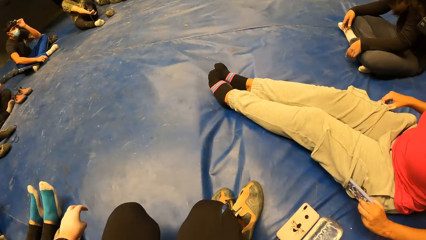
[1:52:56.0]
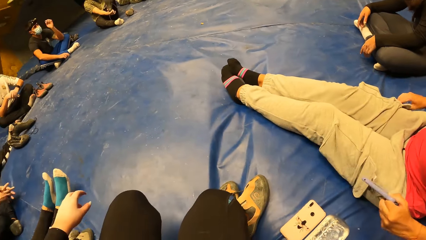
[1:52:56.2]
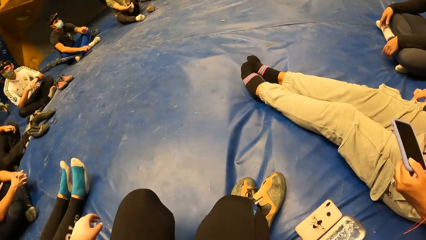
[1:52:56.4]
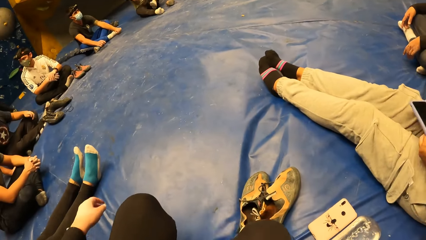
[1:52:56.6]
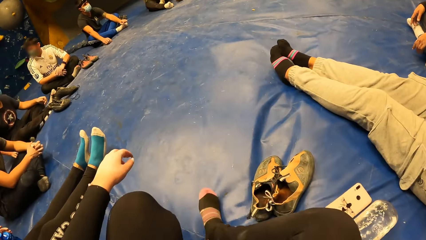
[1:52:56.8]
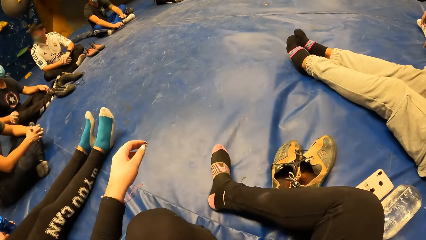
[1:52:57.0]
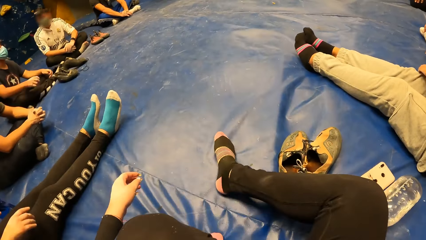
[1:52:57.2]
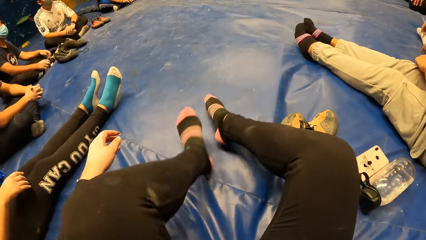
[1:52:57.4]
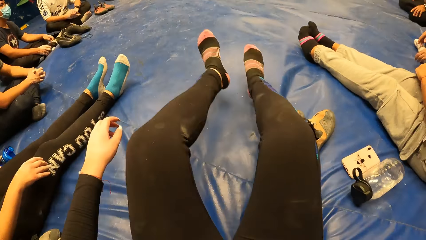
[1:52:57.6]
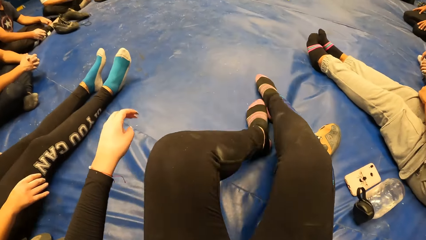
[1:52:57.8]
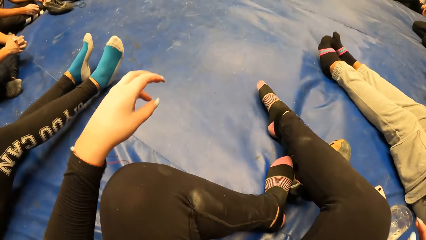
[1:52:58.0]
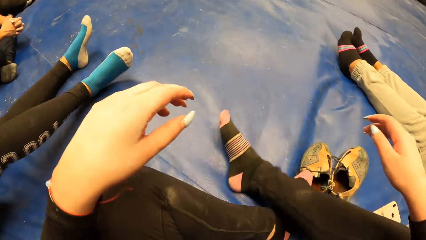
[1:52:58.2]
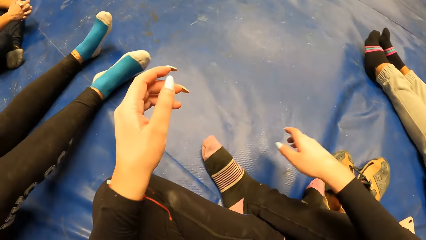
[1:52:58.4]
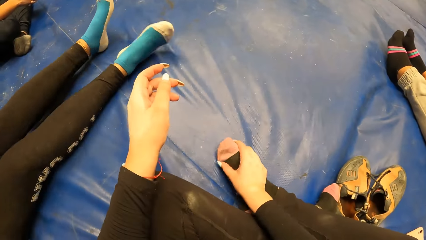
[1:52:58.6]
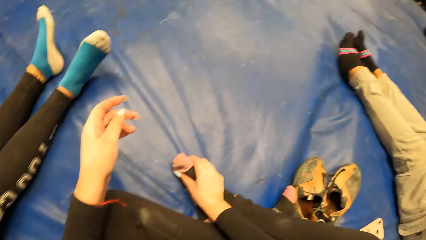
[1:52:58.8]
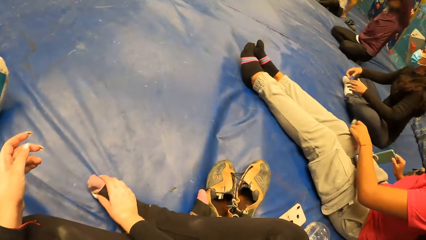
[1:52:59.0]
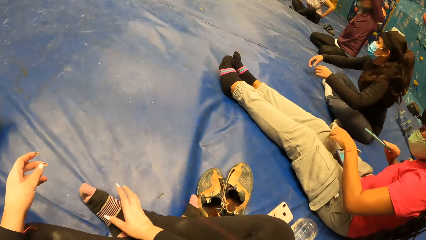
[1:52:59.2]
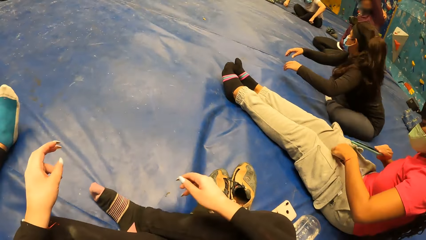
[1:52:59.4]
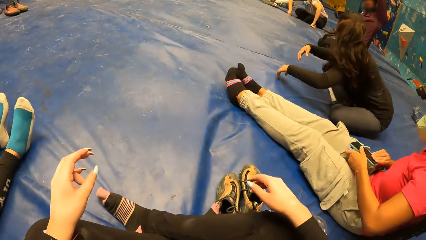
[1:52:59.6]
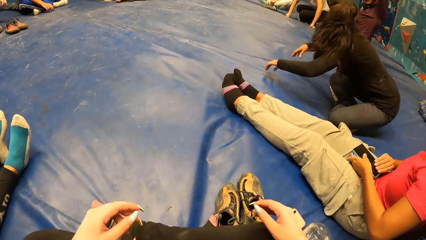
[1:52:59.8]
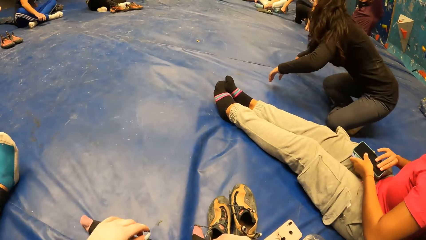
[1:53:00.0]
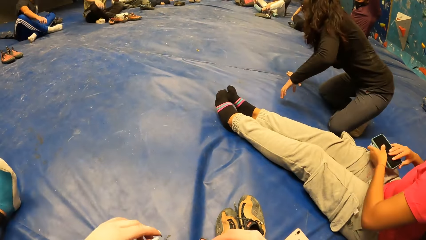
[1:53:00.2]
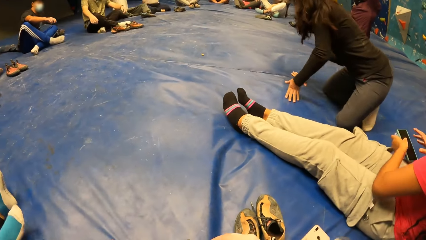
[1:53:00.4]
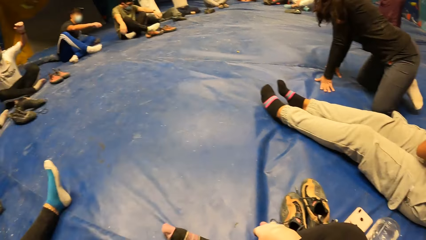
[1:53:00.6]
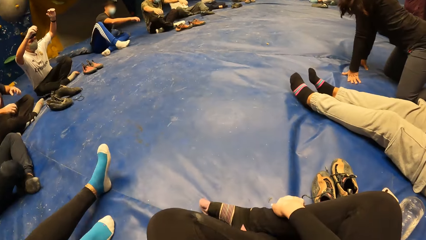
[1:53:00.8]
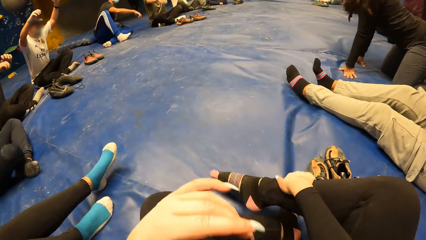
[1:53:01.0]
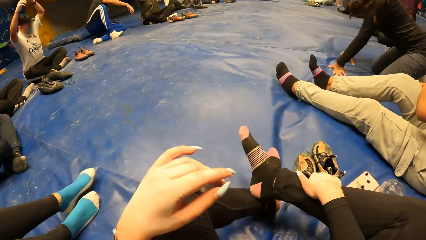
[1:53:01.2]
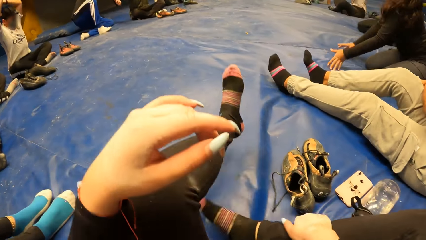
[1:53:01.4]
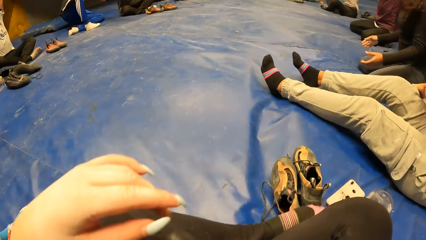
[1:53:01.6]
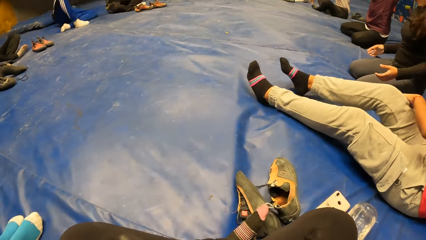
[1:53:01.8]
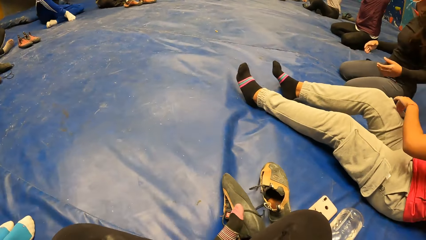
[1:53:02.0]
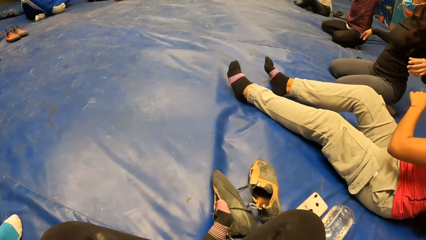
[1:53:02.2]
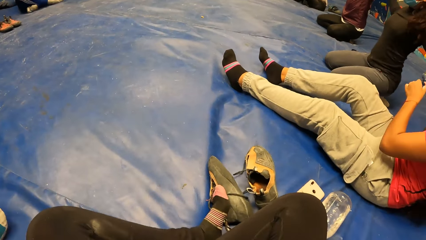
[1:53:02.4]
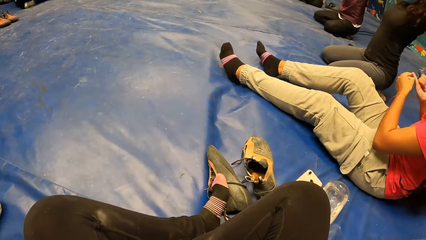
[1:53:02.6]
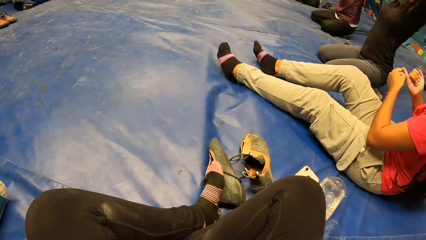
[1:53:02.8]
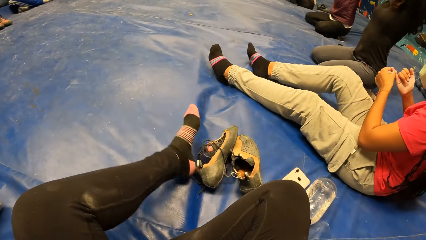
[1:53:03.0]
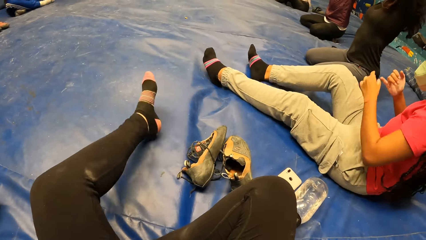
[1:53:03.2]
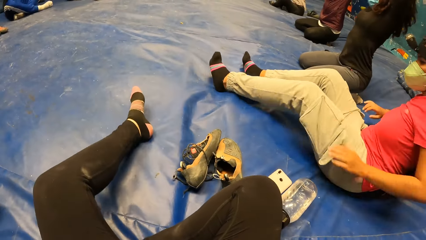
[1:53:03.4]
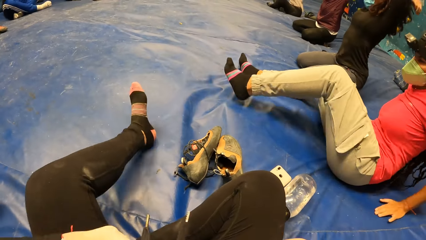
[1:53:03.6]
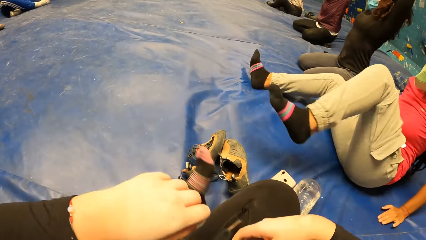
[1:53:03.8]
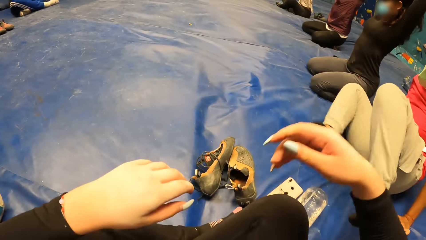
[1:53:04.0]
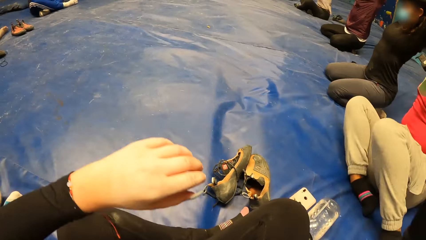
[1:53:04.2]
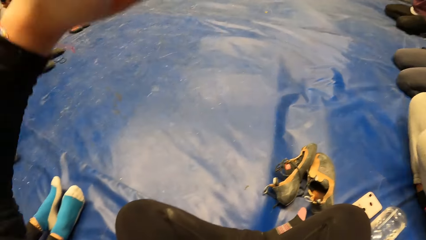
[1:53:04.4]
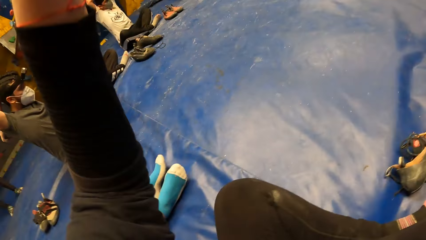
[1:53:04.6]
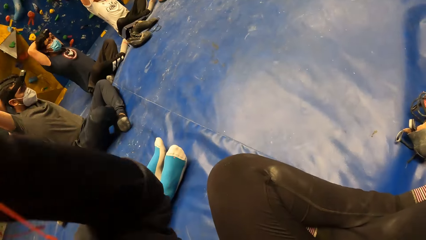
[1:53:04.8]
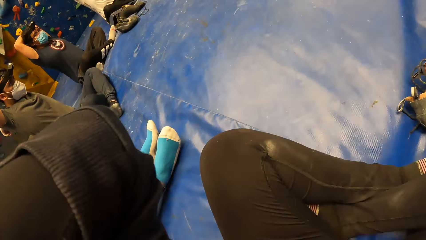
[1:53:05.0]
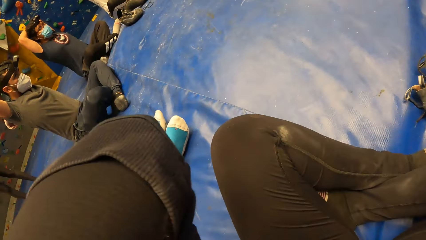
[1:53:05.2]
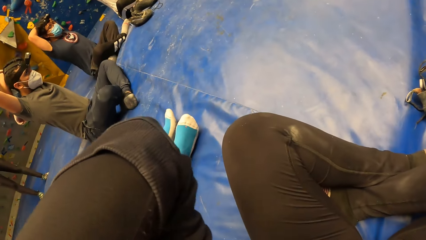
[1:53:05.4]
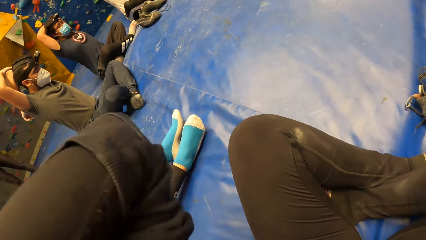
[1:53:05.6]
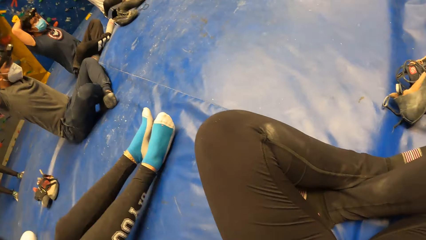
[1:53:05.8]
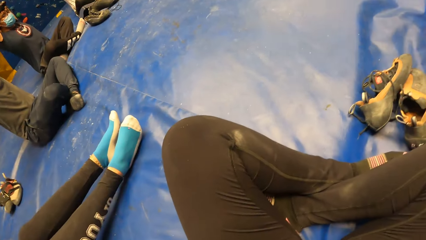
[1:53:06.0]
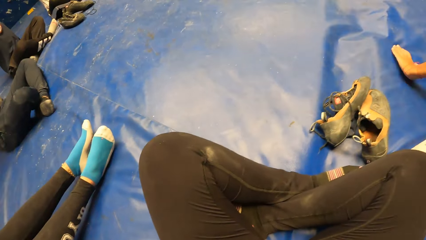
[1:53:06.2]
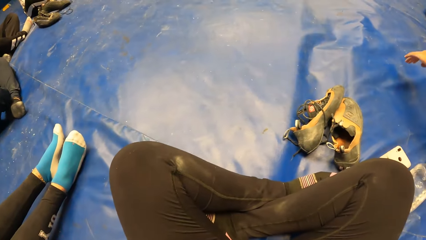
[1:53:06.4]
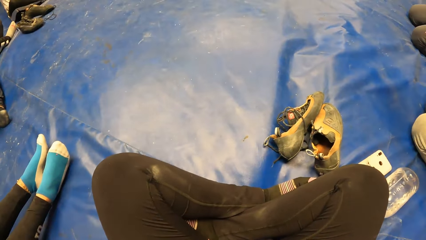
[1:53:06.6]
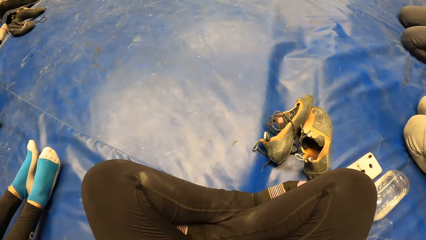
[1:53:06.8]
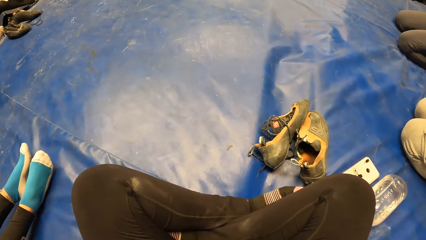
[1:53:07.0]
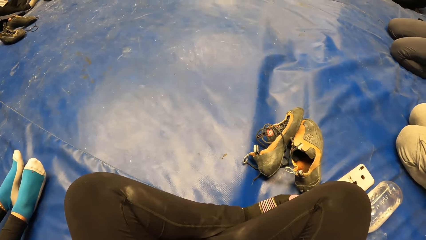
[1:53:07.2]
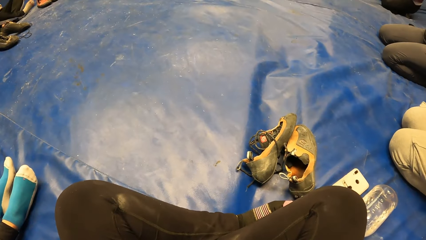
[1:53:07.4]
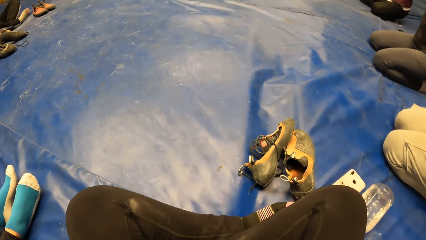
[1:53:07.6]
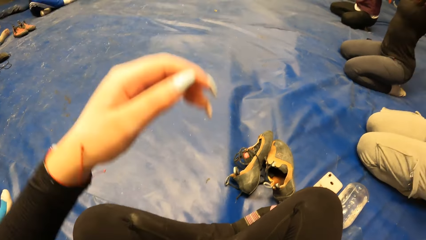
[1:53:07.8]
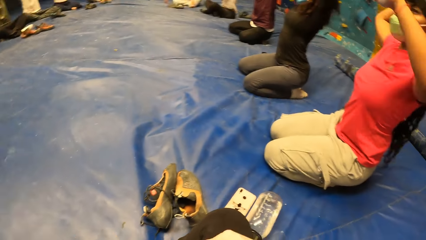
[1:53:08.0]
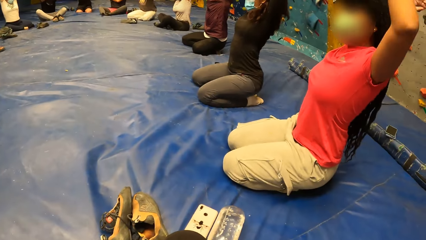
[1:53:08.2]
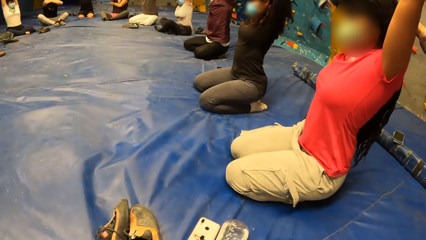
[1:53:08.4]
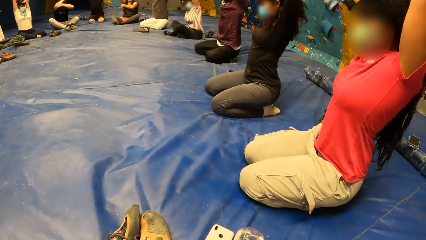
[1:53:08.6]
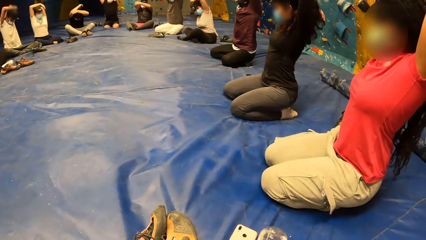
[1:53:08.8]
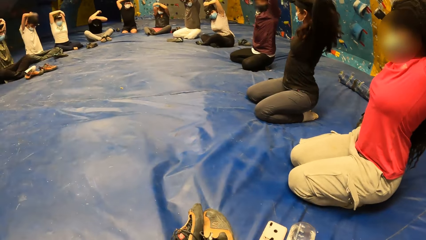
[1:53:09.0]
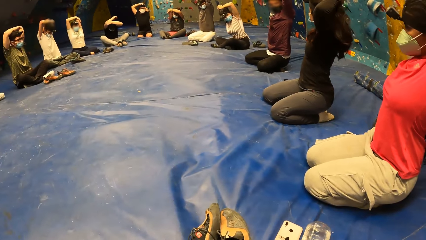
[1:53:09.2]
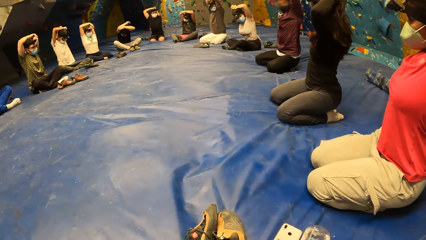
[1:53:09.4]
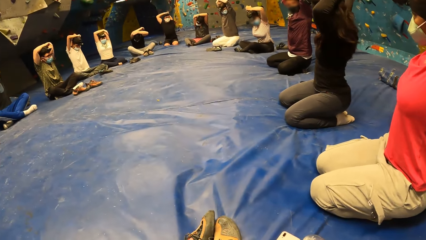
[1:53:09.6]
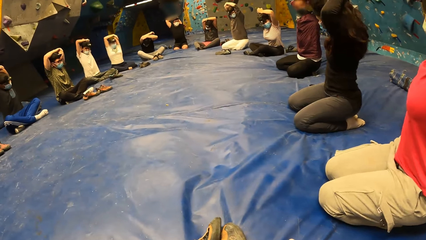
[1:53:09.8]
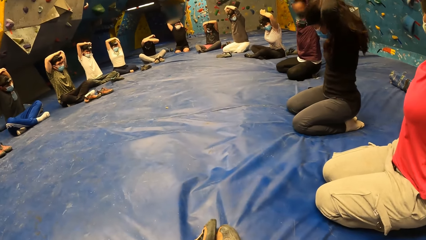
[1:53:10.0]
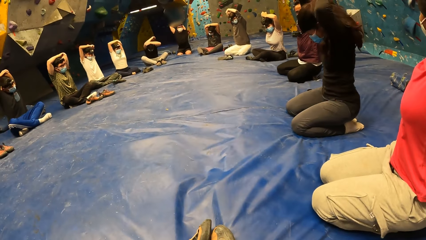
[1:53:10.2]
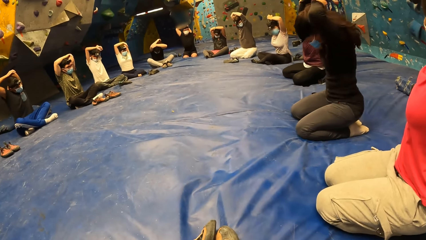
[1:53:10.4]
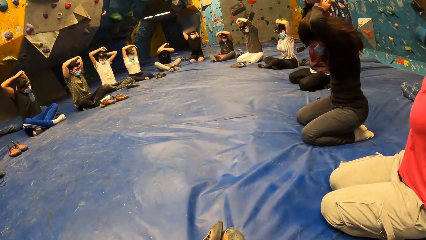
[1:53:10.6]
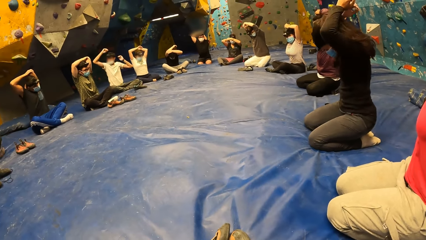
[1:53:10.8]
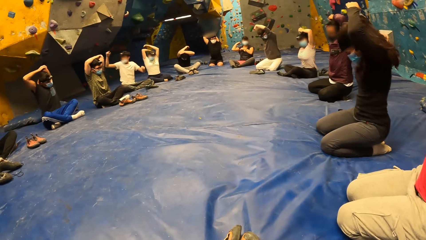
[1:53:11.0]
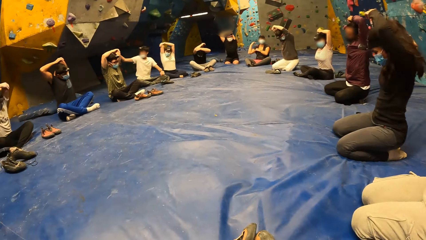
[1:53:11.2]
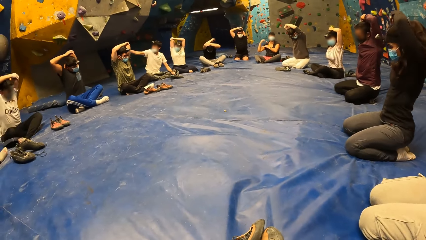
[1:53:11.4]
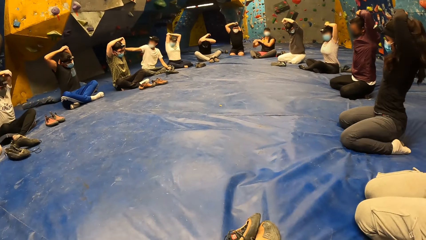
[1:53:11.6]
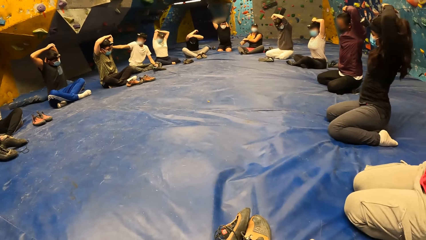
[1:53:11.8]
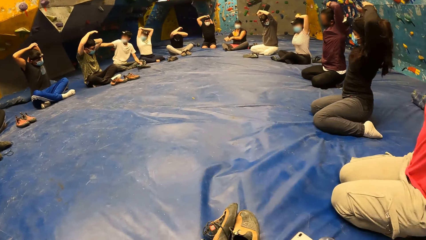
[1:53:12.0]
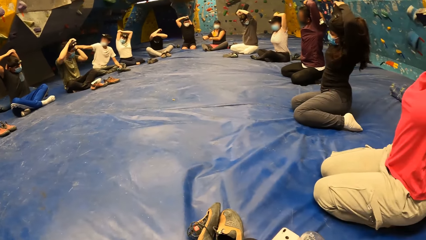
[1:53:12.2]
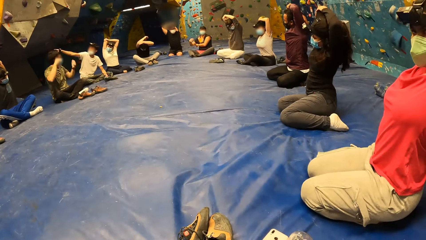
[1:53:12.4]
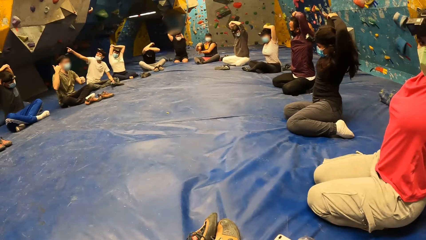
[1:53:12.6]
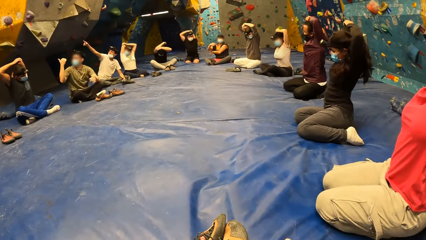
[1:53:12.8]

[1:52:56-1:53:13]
The camera wearer sits on the foam. They look around, fold the legs, touch the leg, move hands and look around. A man exercises his hands. The camera wearer moves the legs, looks around, moves the legs, raises the hand, looks around, lowers the hand down and looks around.
